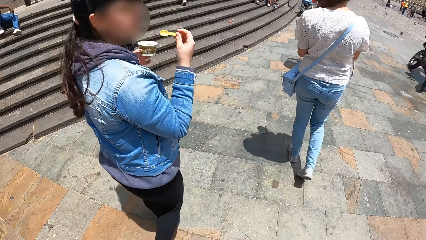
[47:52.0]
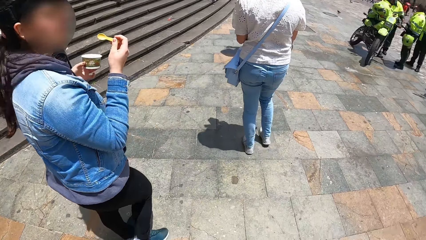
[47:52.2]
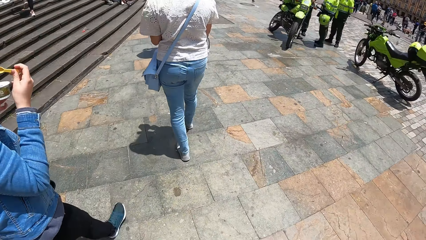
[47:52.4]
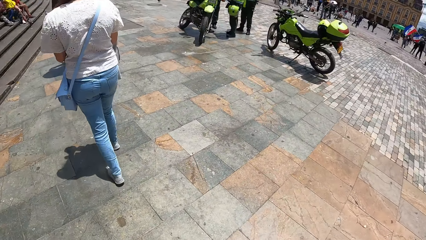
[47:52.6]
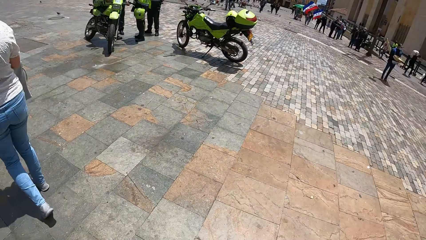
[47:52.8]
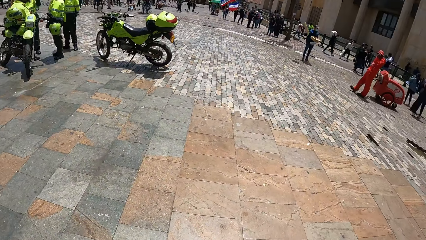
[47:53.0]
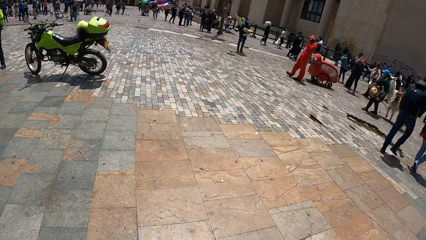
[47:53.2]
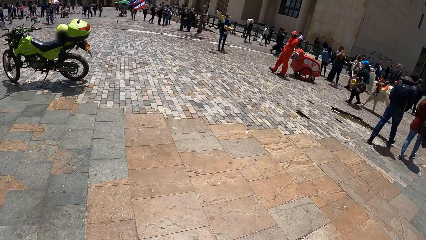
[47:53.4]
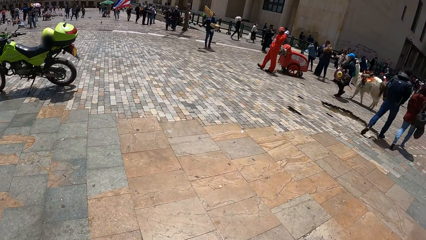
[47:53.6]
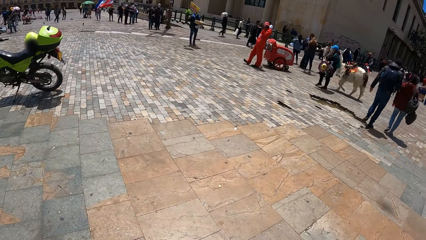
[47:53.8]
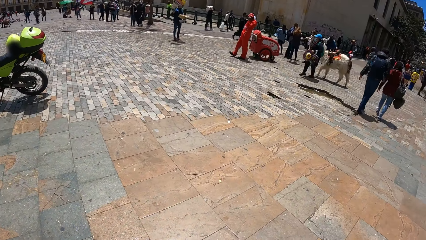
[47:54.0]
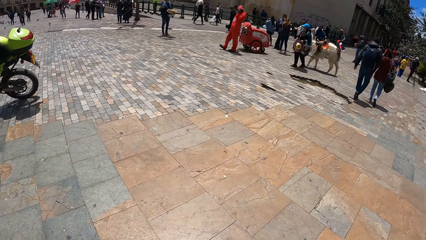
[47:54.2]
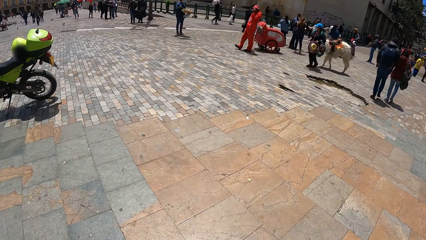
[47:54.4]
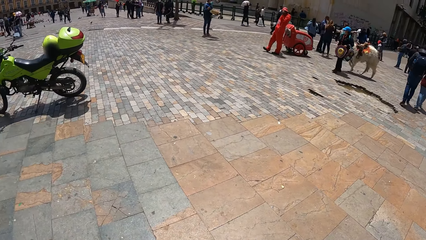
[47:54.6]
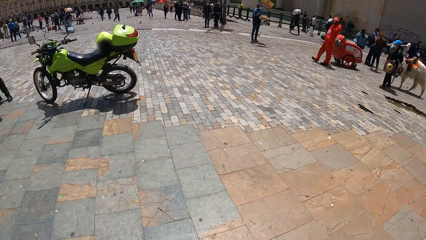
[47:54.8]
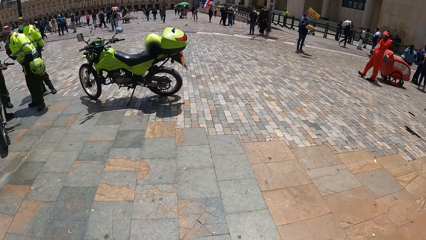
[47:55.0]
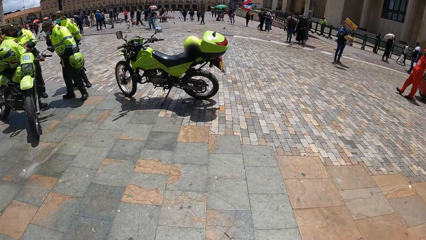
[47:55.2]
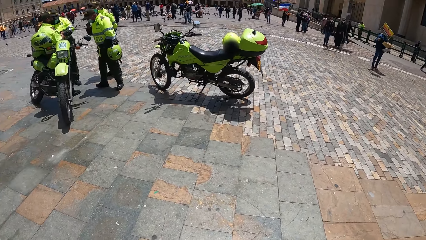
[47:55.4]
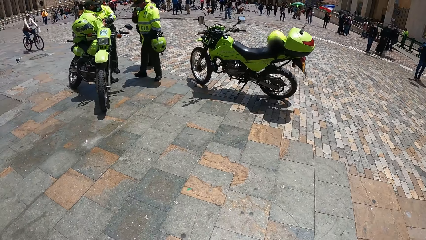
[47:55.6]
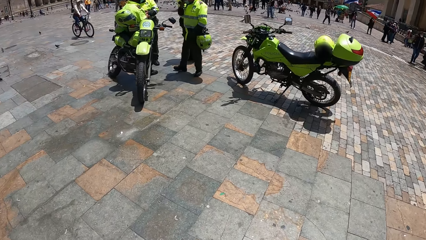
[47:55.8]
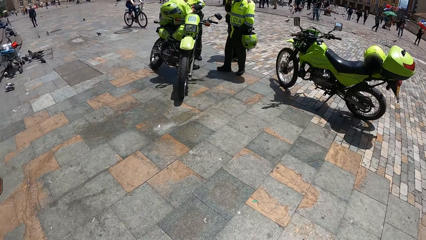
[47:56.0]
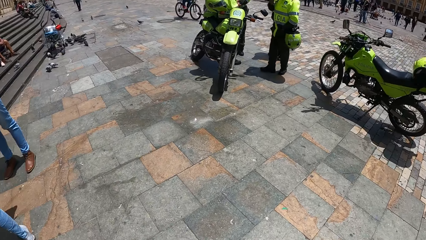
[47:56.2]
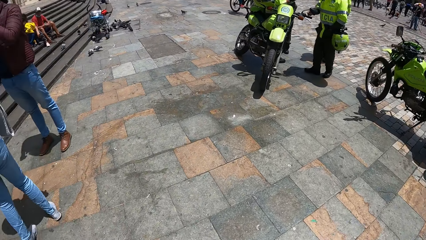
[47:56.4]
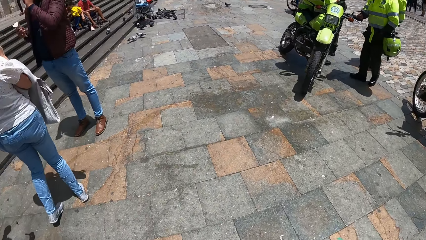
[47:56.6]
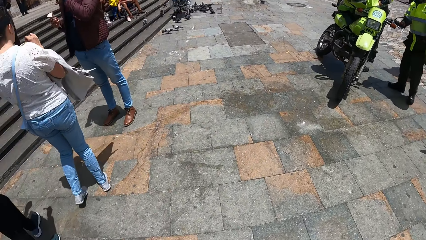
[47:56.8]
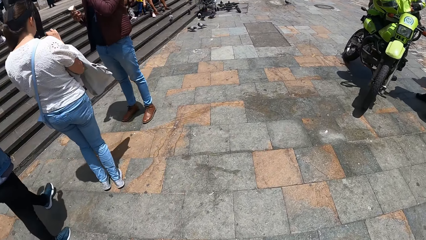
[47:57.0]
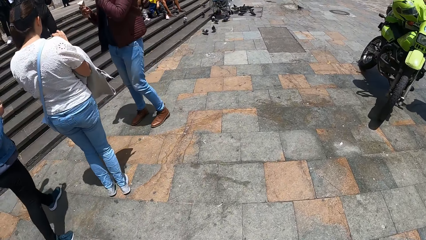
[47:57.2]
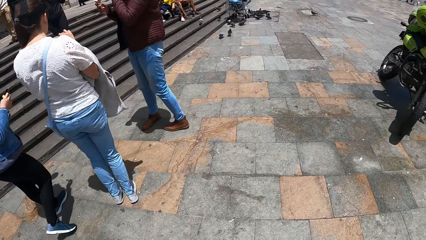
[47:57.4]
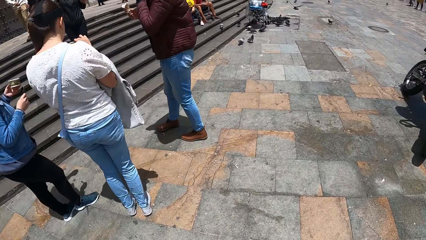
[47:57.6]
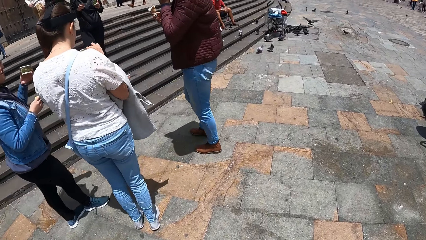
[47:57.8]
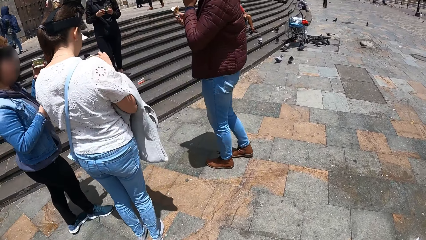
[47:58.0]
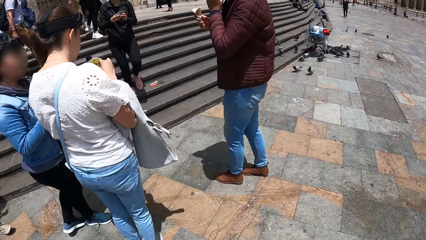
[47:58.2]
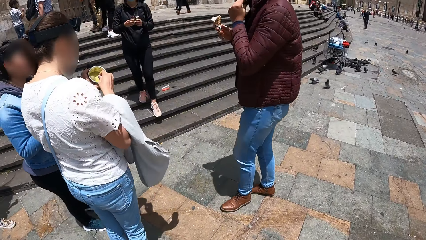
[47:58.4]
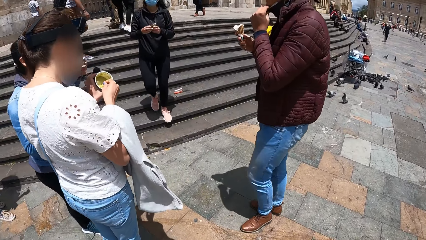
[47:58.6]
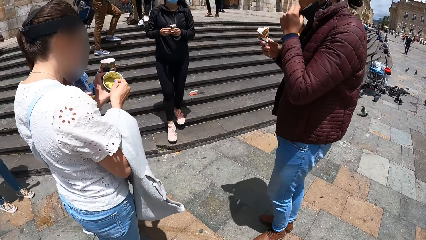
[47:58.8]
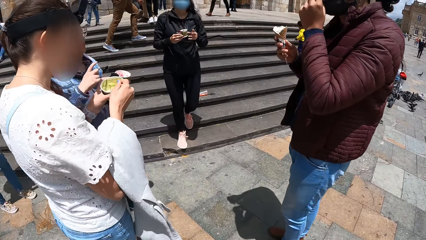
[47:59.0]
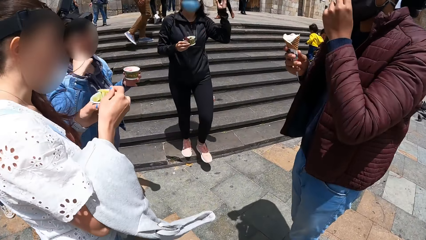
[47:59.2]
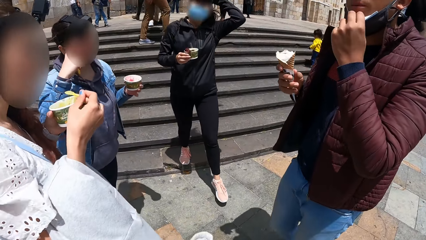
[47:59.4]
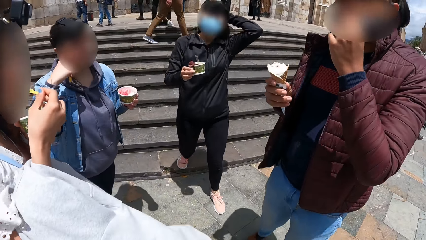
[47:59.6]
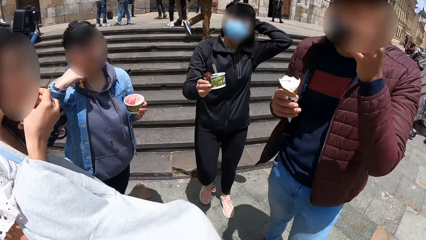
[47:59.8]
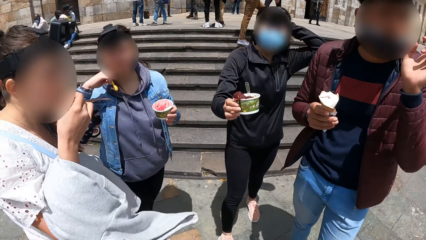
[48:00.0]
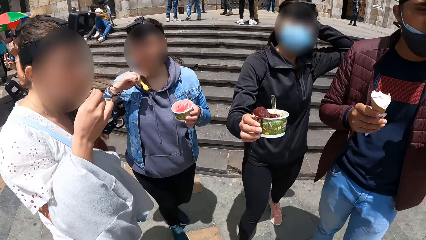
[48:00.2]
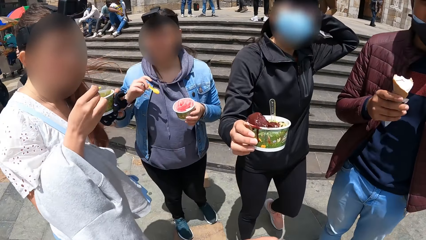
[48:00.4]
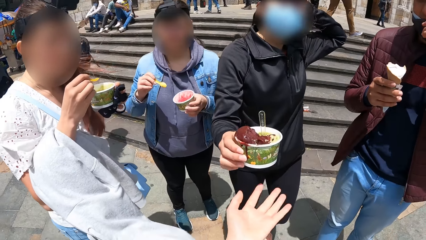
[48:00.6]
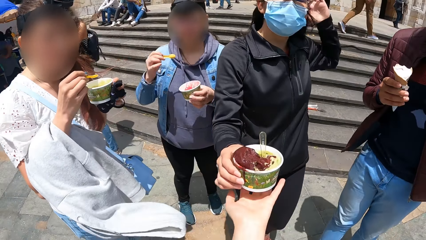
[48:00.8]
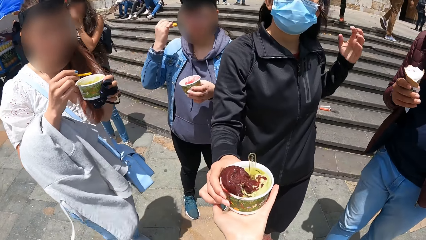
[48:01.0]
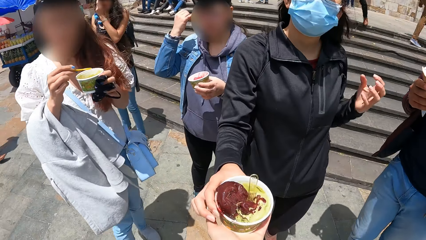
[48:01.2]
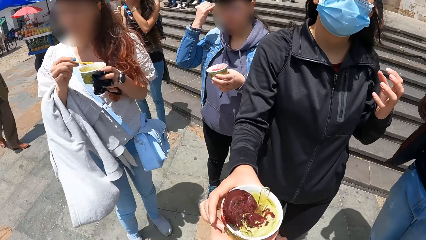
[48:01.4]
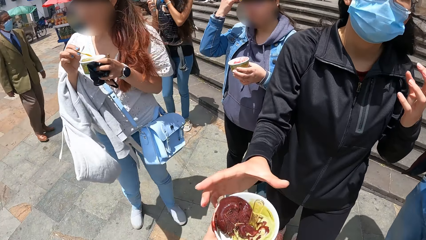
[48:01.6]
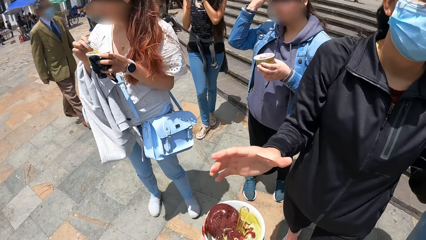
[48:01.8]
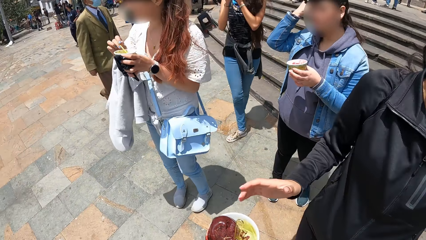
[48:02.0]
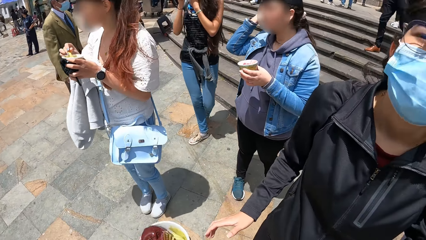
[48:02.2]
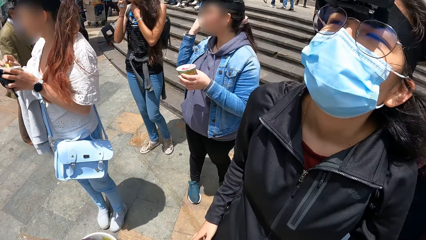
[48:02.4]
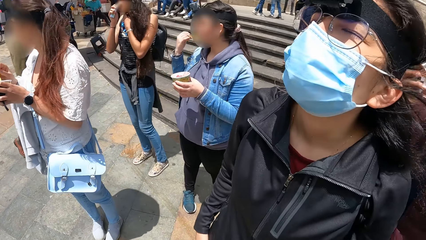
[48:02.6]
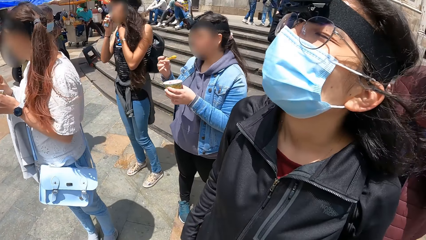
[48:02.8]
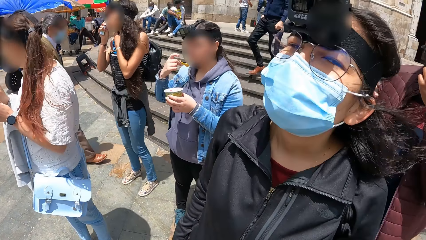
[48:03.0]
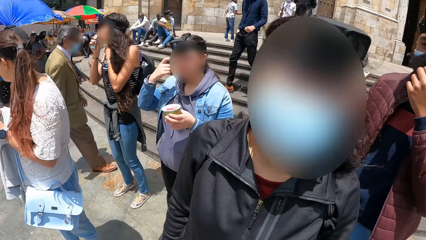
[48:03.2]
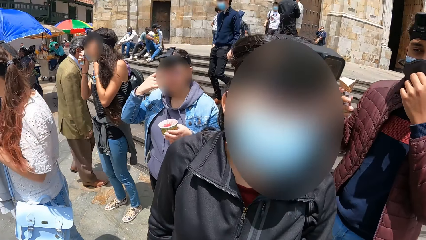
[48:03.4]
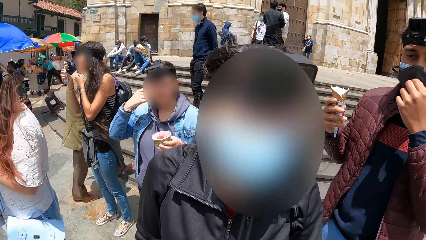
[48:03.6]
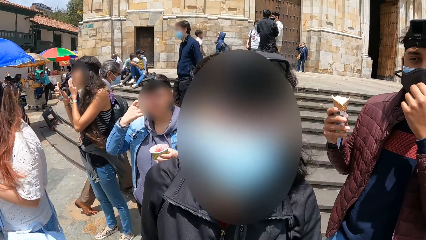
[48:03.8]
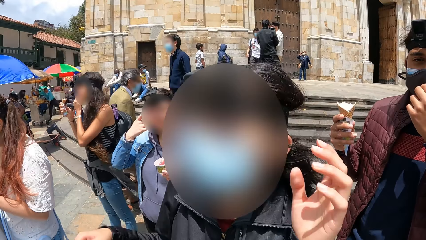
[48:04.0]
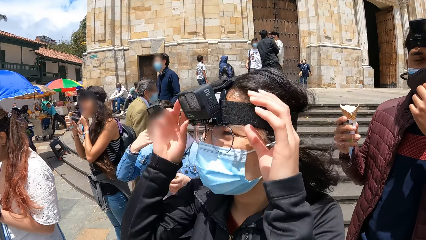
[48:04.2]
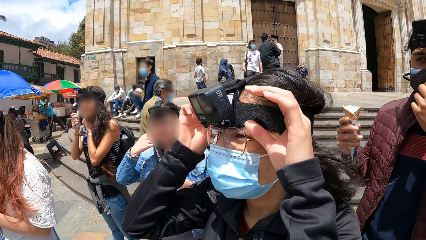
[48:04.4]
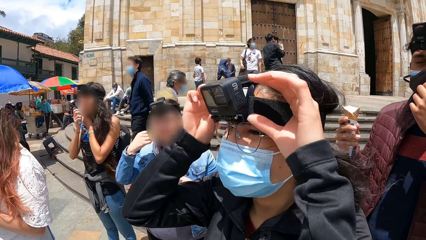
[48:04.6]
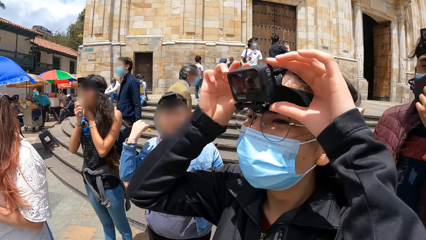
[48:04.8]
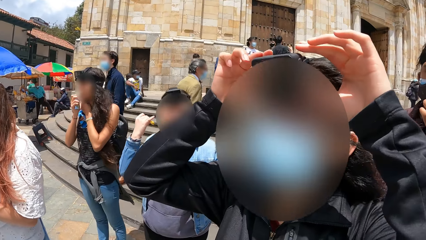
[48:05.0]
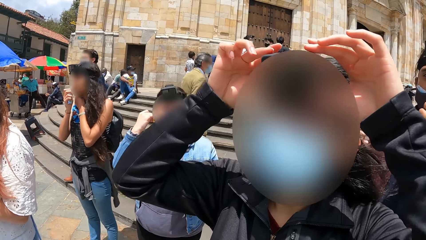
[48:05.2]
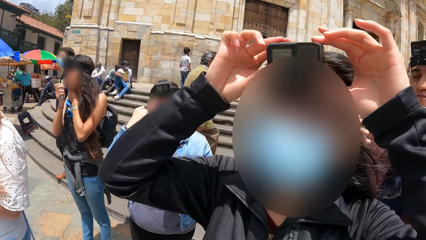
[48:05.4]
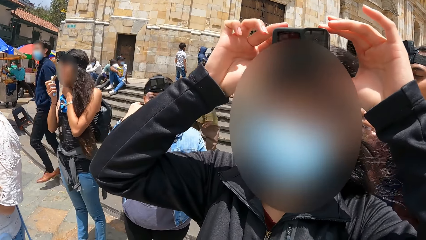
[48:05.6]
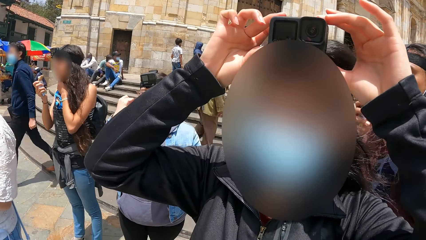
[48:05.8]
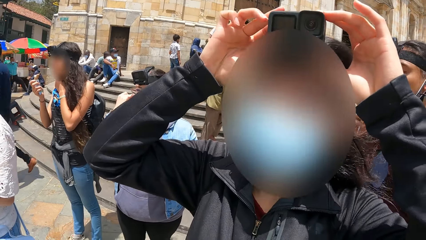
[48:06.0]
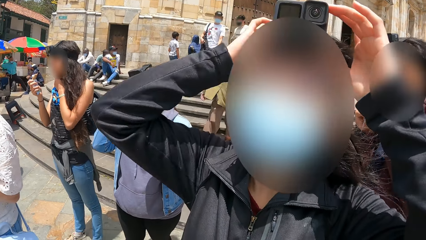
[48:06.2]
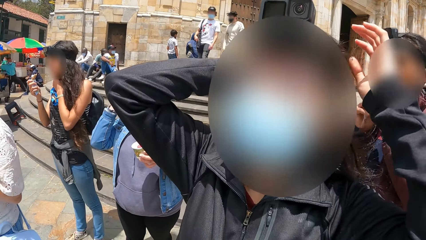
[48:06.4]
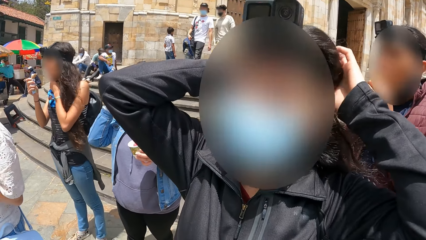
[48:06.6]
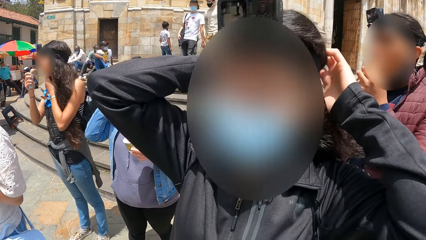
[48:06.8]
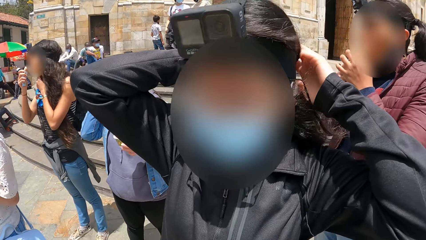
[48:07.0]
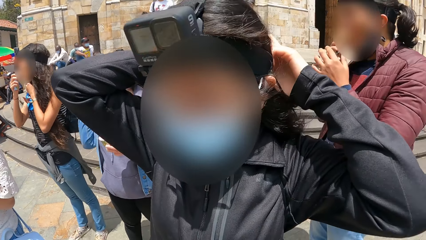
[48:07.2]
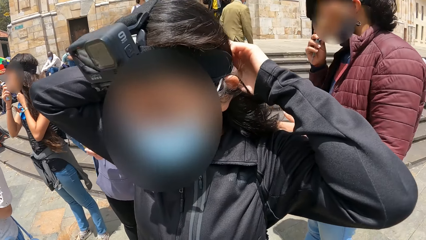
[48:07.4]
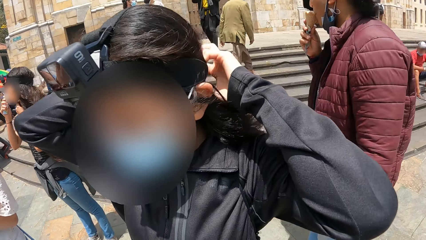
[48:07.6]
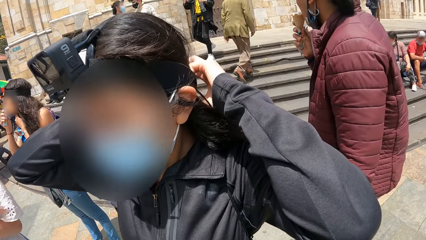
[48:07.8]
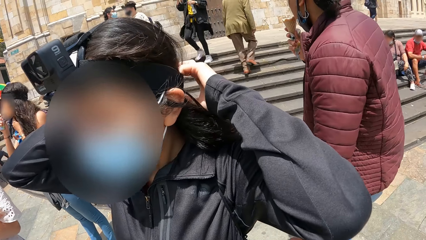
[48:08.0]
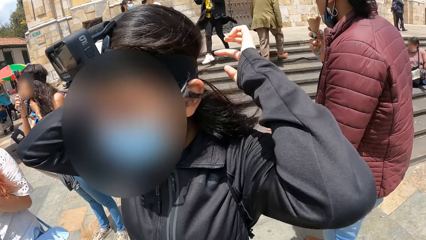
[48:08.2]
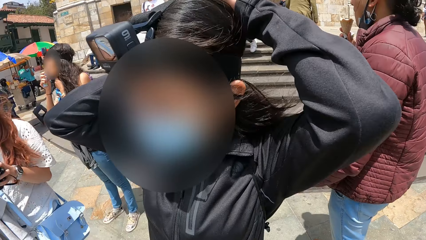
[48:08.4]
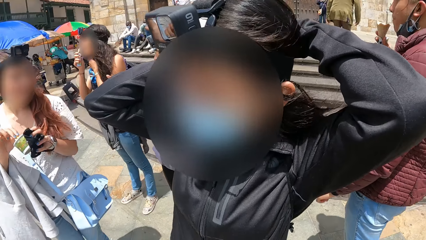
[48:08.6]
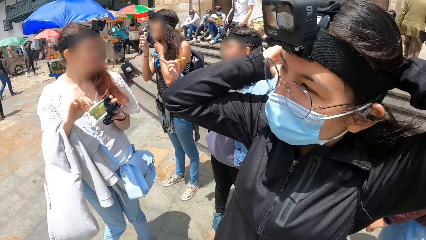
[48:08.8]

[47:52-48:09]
The camera wearer looks at the woman. She looks around. She looks at a parked motorbike. She looks around. She looks at another woman. A third woman touches her hair with her left hand. The camera wearer looks at the third woman. She collects a cup of ice cream from the third woman with her left hand. She converses with the third woman. The third woman adjusts a camera on her head with her hands. The camera wearer converses with the third woman. The third woman adjusts the camera band on her head with her hands.
